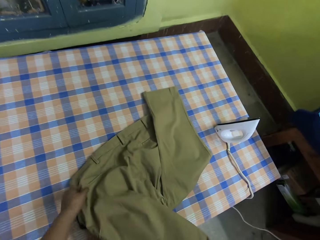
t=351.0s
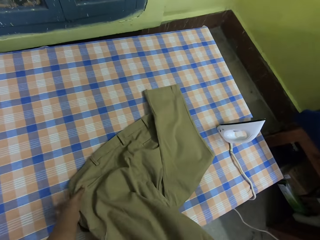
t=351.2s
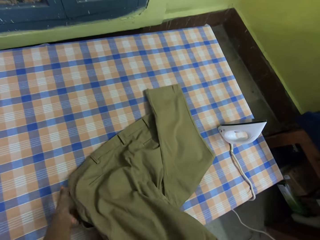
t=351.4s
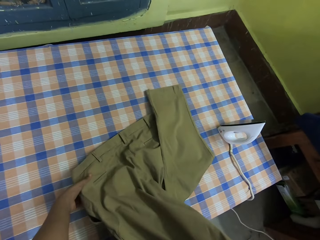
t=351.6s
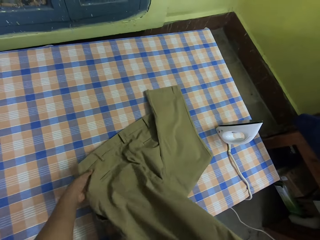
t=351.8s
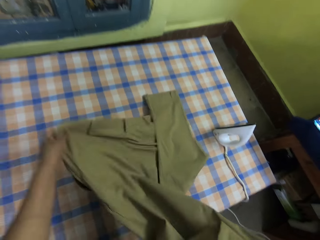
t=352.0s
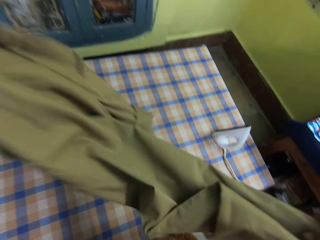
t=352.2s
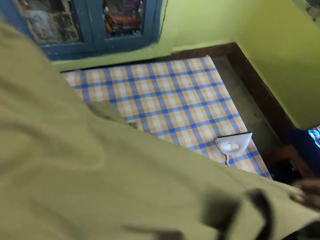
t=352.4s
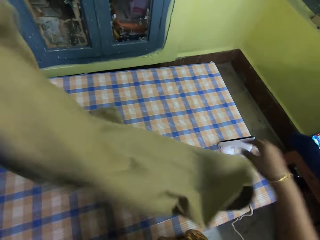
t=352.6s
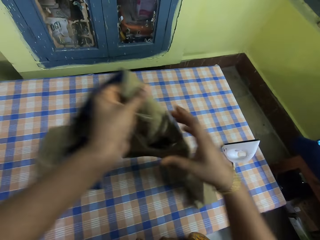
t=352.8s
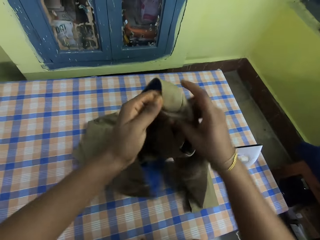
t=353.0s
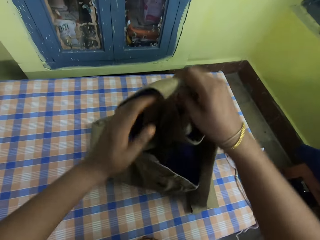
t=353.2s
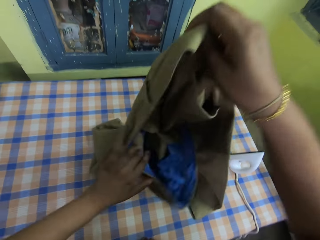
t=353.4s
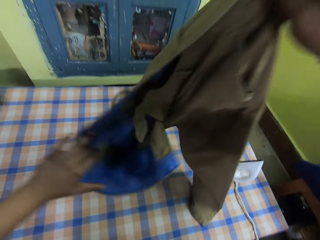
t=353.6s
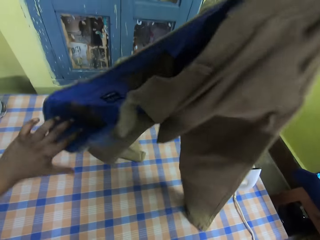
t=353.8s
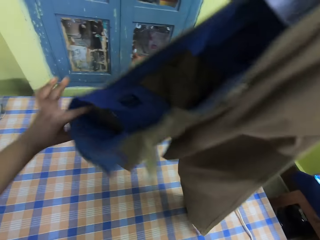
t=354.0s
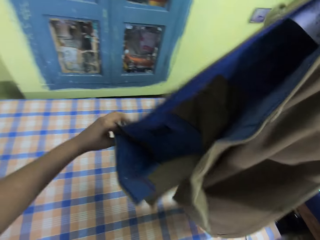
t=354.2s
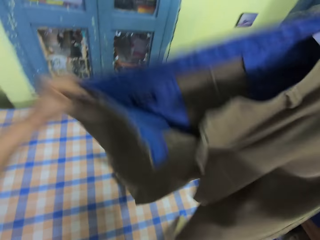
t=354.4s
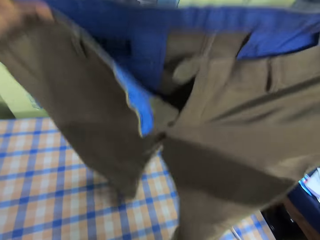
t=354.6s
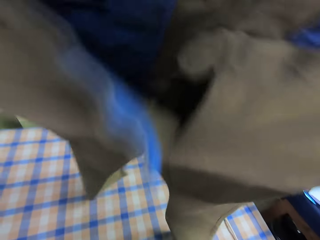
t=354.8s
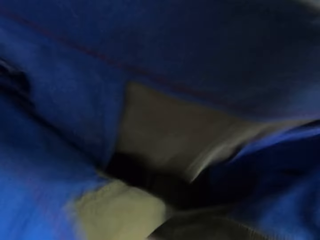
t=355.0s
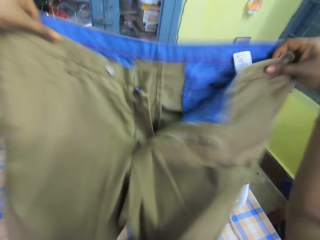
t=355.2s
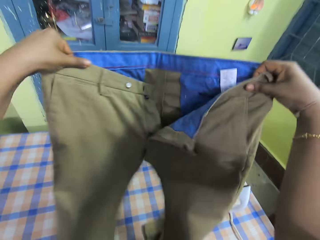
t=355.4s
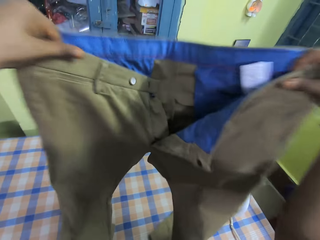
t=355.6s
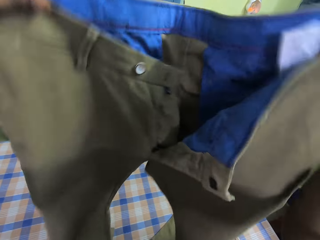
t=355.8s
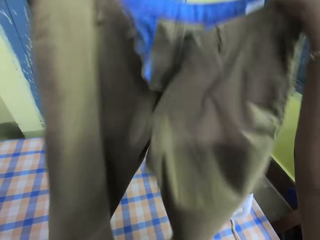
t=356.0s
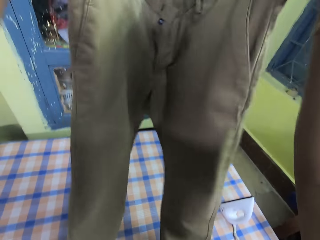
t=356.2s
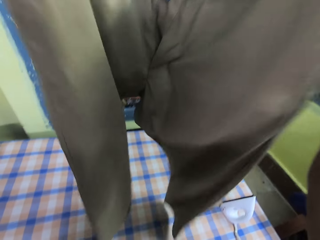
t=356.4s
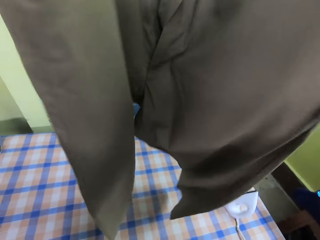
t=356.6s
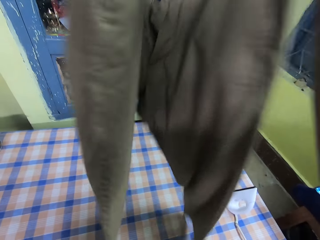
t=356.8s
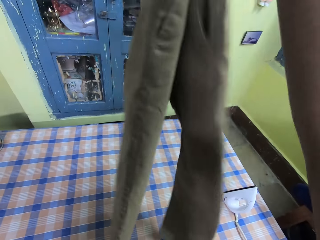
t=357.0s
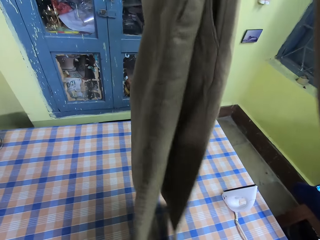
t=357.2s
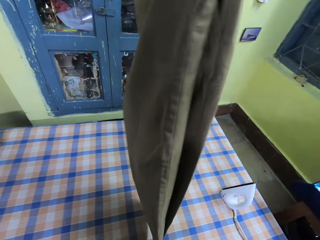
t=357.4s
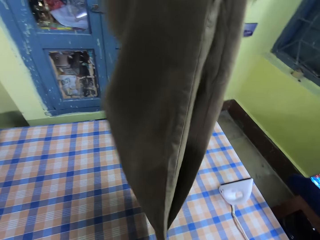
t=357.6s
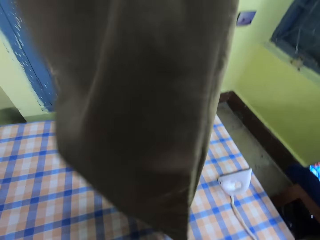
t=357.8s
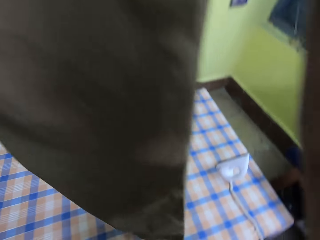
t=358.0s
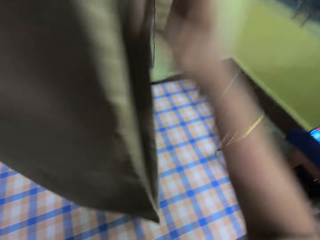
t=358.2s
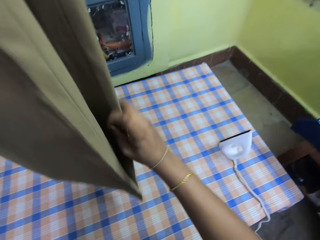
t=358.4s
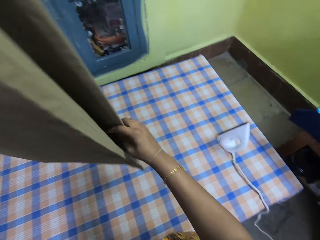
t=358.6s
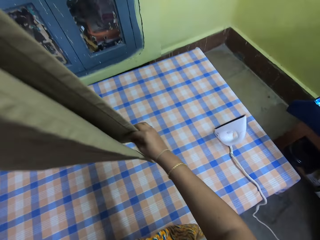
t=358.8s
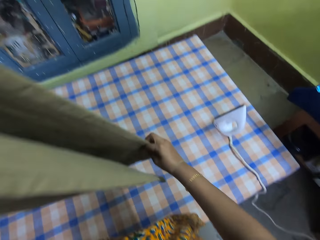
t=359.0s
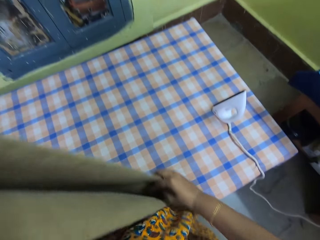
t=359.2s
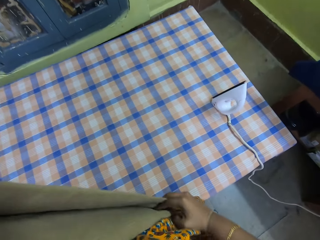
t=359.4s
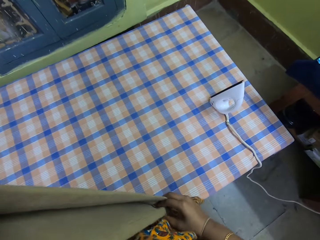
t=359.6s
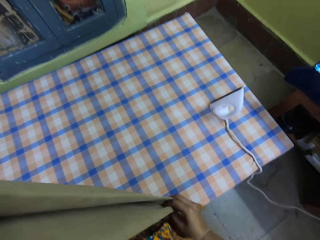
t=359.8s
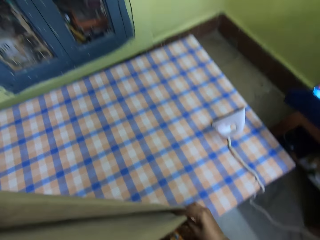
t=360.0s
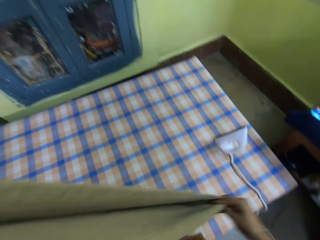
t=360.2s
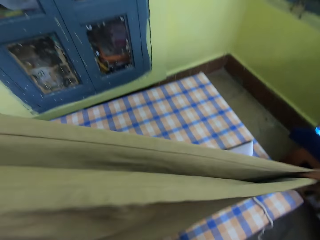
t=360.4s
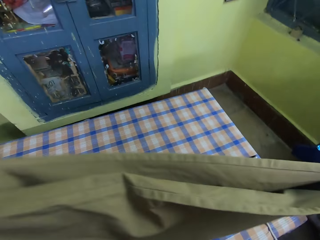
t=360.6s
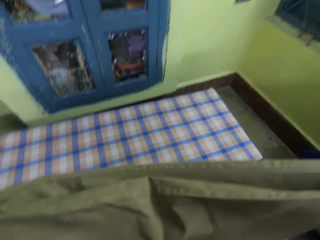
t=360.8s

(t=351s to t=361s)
The camera wearer adjusts the trouser. They fold the trouser.

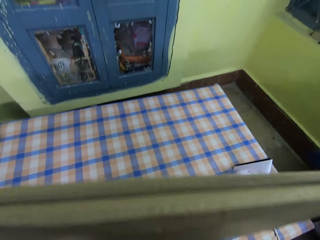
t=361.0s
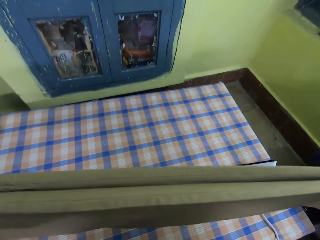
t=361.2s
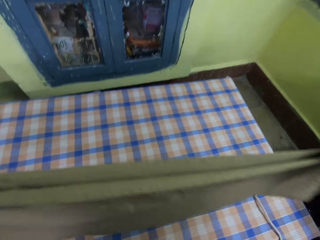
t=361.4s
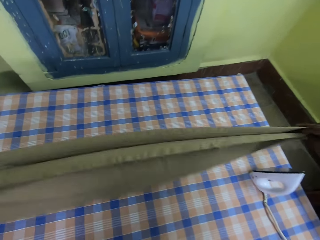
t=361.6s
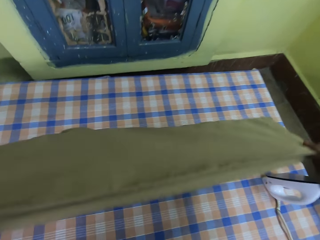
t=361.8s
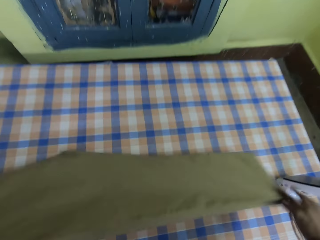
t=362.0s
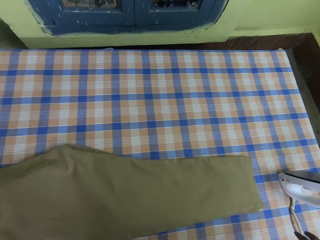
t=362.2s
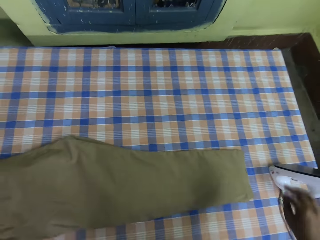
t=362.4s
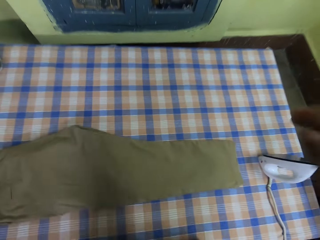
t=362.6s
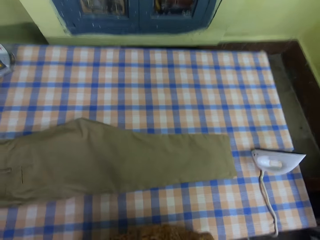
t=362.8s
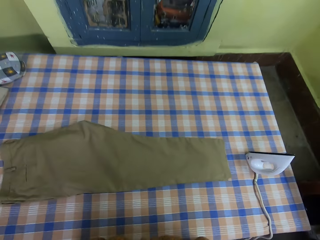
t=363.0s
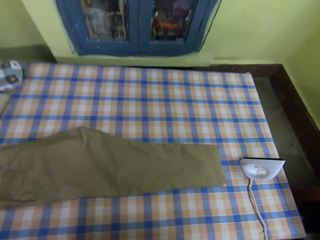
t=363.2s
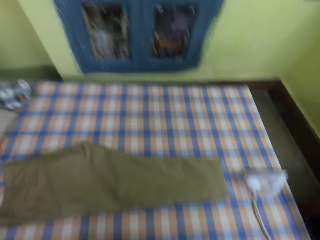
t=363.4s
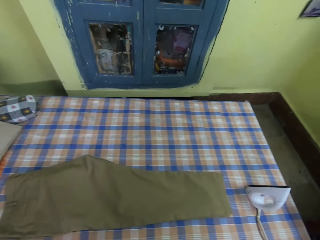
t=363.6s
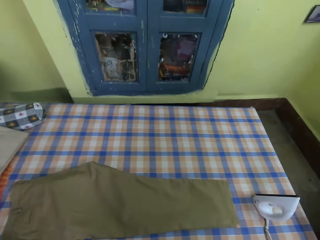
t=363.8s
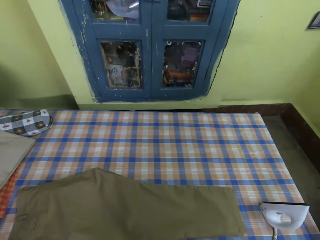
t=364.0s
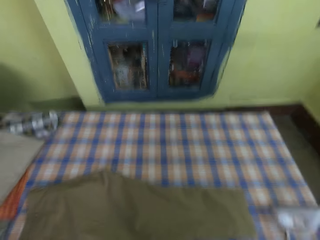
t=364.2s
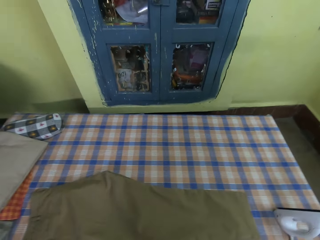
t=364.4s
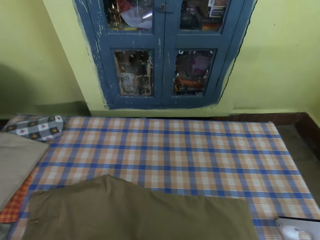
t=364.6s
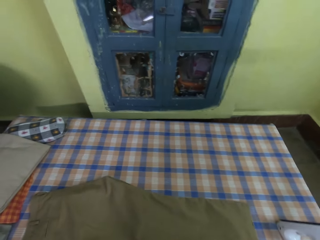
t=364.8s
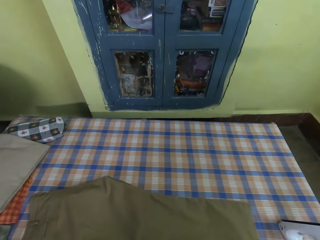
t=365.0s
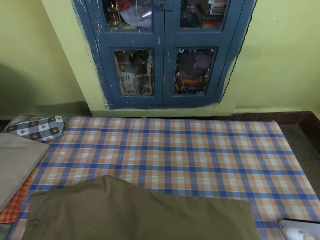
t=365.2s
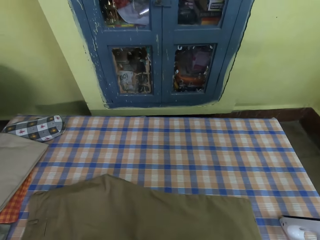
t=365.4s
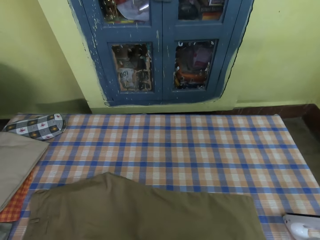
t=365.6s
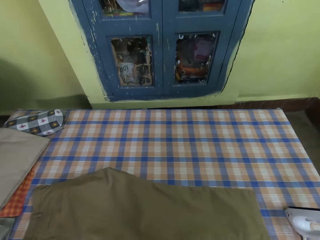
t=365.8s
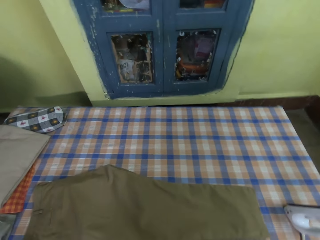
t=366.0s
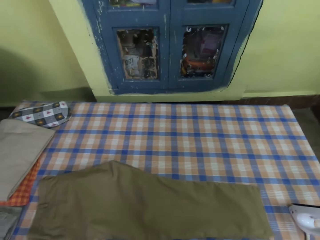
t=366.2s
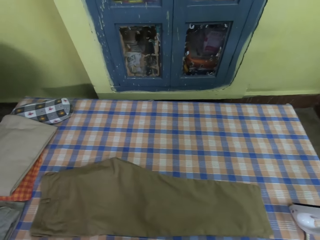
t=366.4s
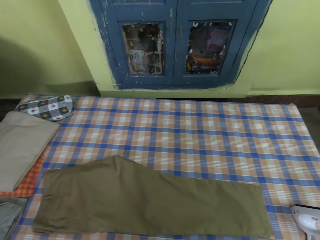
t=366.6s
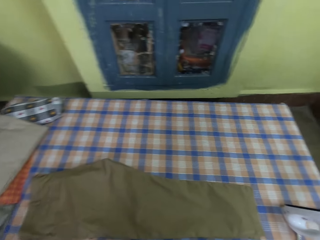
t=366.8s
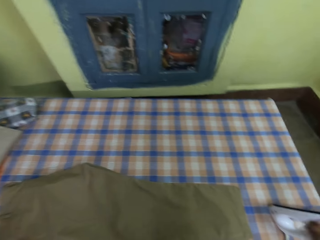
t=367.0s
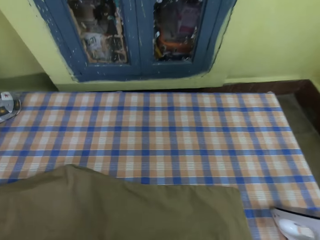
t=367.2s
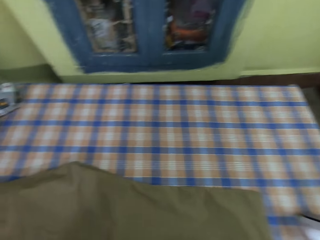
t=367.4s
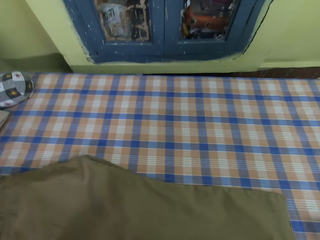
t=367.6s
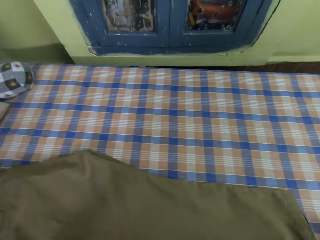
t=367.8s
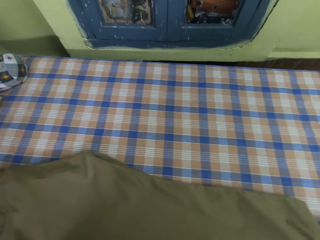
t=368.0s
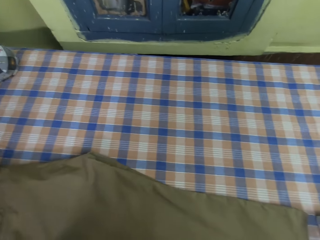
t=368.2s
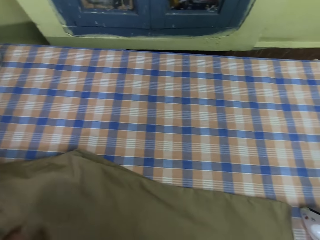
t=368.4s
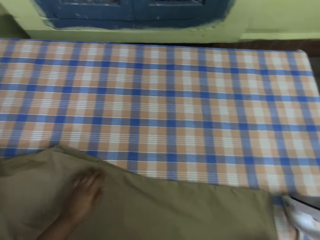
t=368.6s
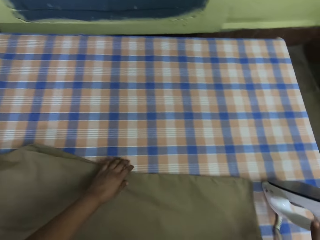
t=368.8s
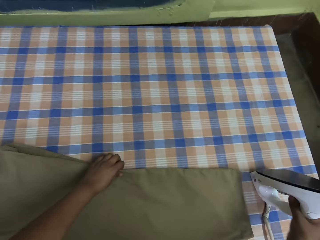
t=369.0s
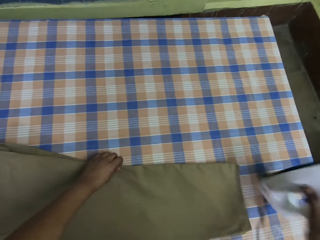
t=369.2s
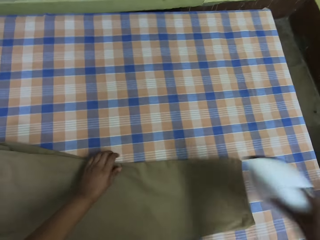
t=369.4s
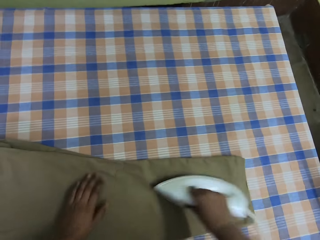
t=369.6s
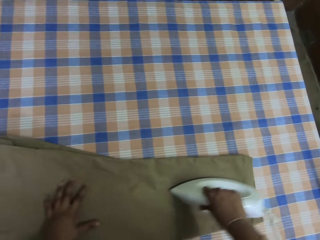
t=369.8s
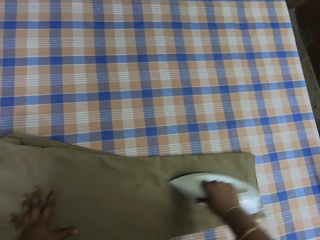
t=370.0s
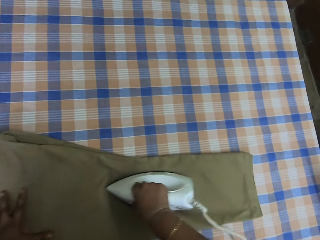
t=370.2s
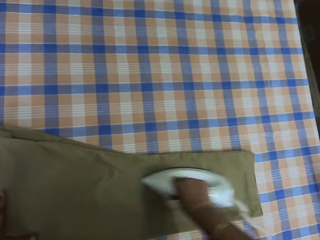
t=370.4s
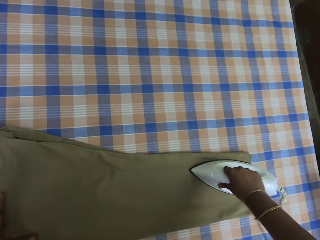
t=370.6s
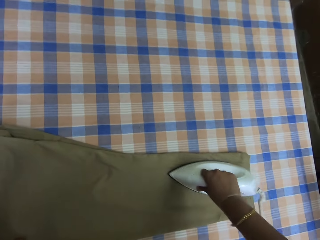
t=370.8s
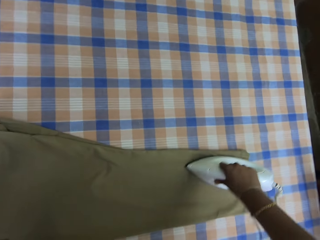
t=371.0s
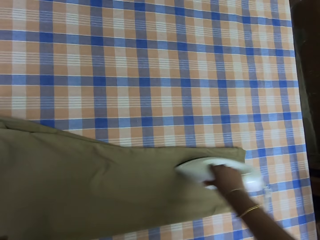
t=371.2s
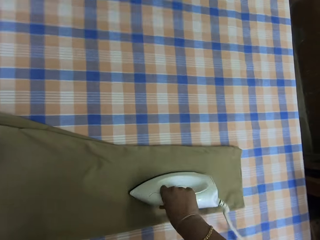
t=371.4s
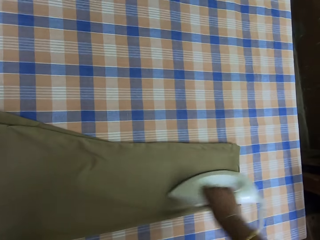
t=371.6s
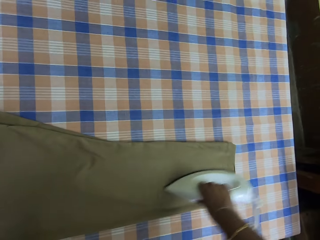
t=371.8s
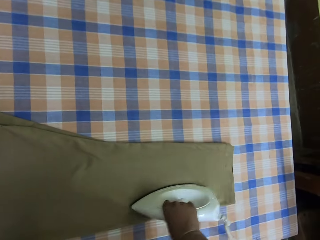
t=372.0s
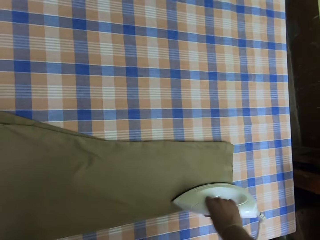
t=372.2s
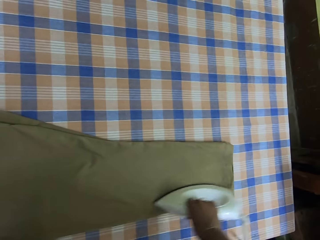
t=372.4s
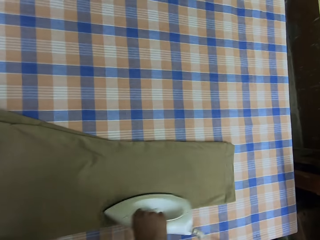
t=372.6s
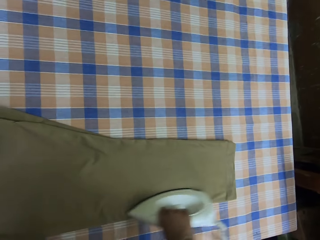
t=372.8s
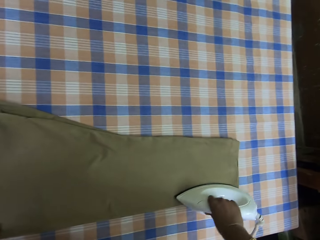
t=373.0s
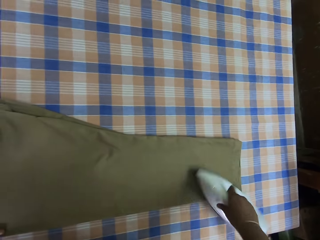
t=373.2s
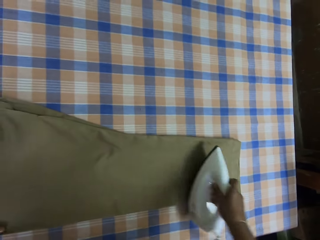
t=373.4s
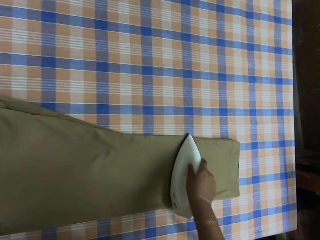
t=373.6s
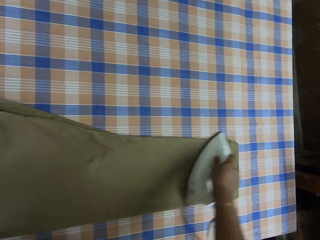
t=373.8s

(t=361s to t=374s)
The camera wearer puts the trouser on the table. They raise their hands. They move the trouser, hold the trouser, and hold the iron box. They pick up the iron. They iron the trouser.
